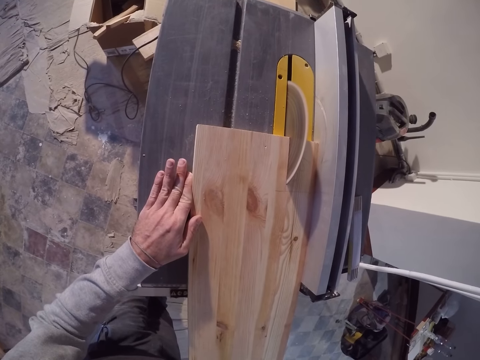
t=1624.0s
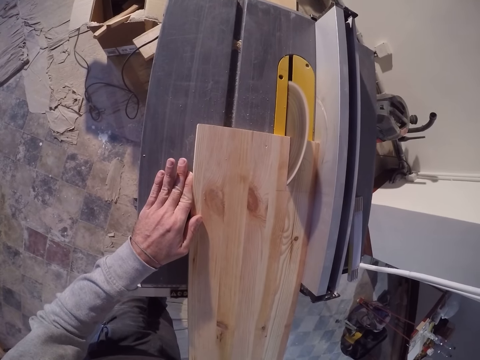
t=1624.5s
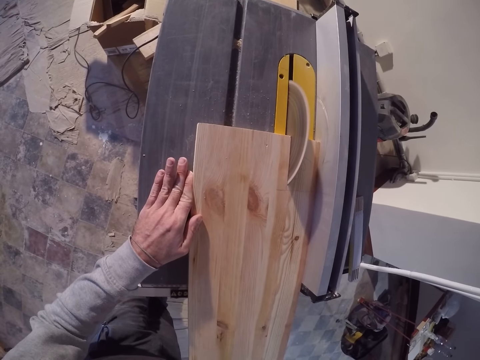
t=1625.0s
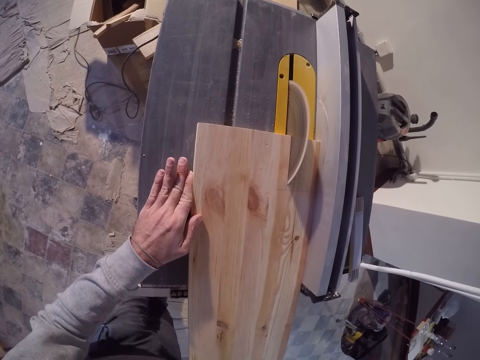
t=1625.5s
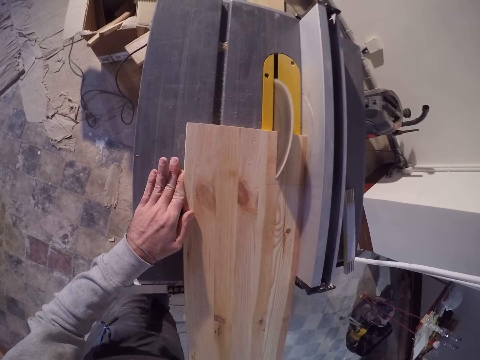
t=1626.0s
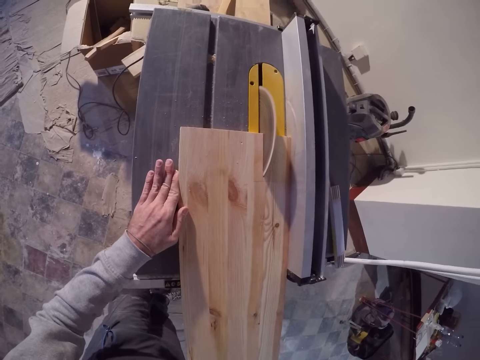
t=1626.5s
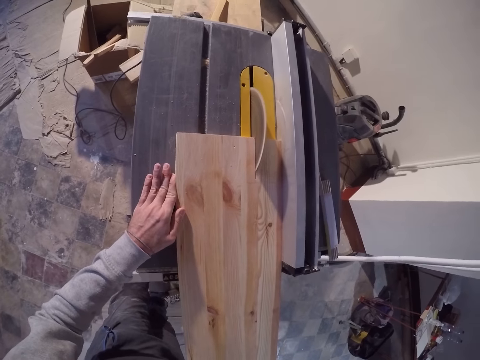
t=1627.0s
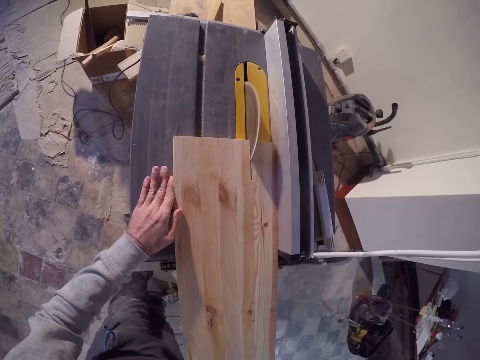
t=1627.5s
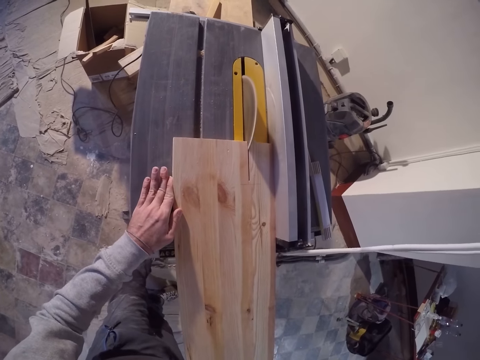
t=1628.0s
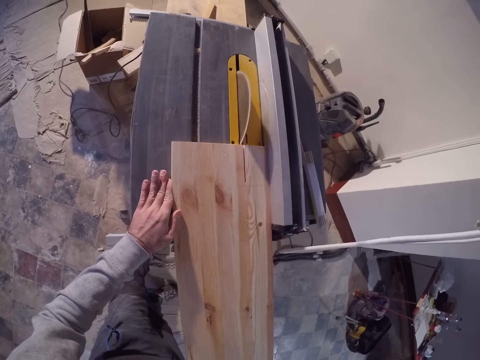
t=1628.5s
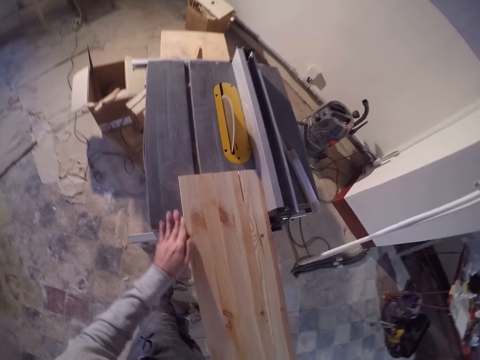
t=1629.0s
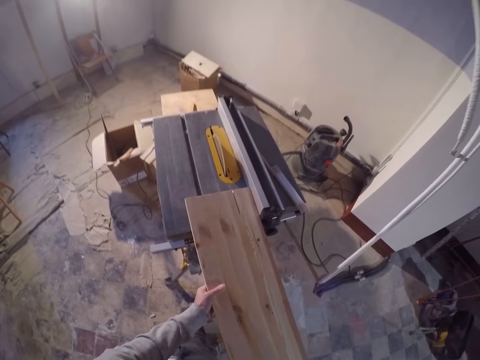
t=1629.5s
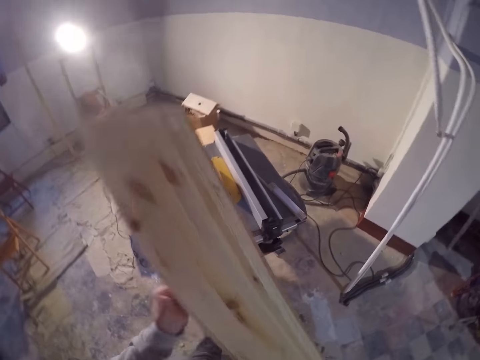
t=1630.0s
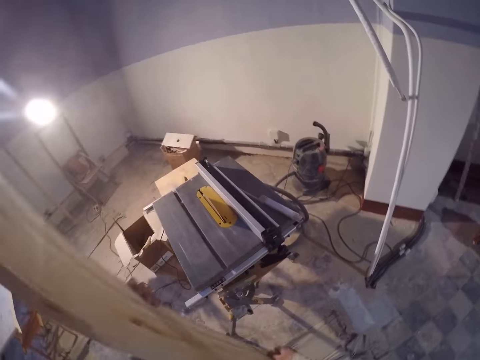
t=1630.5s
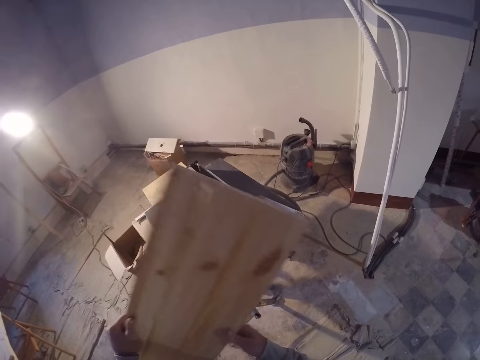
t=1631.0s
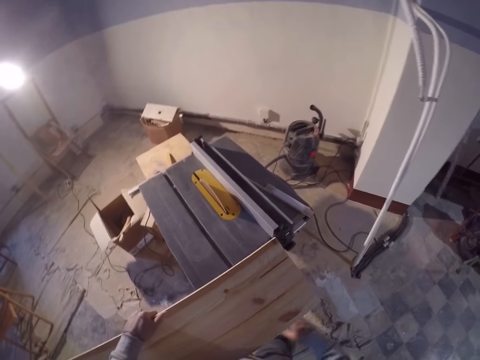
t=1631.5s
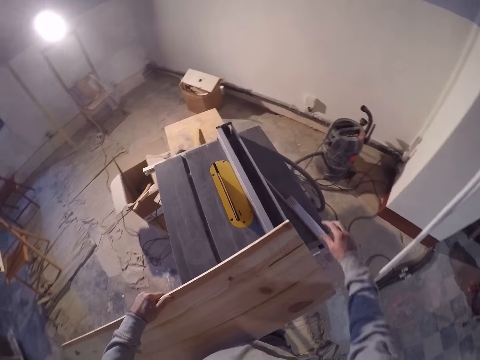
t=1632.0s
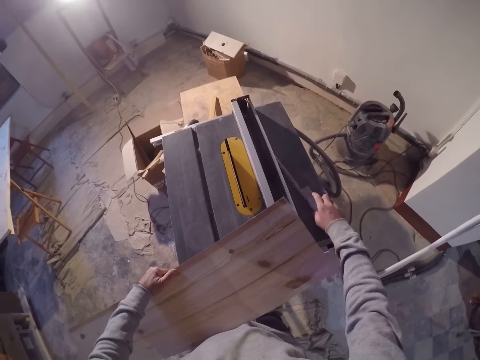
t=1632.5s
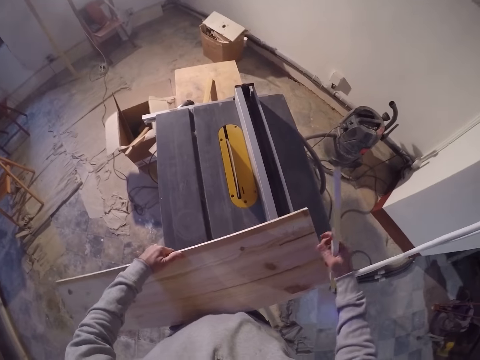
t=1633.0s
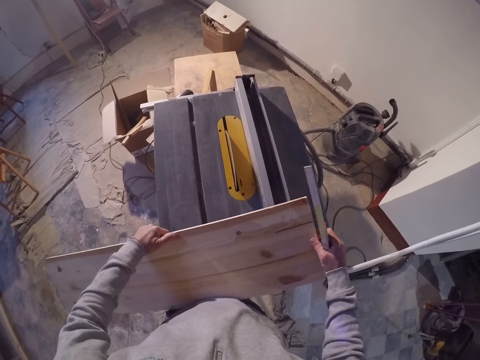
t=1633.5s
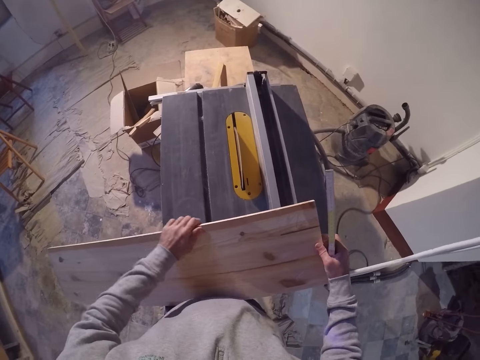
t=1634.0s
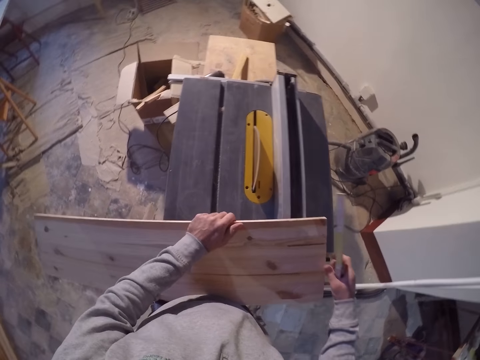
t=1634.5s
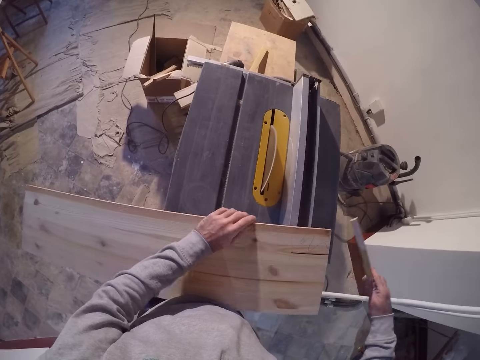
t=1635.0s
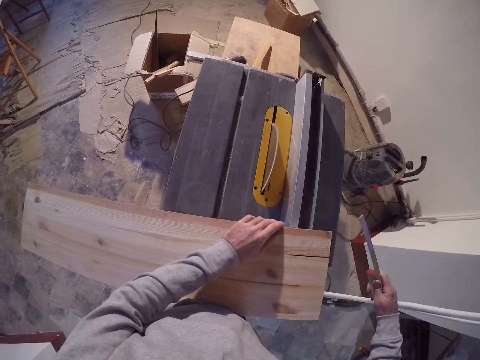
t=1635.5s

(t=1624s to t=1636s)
The camera wearer removes the piece of wood from the splitter of the table saw with both hands. He turns the piece of wood to the other side with both hands. He takes the wood from the table saw. He picks up the folding rule on the extension wing of the table saw with his right hand.

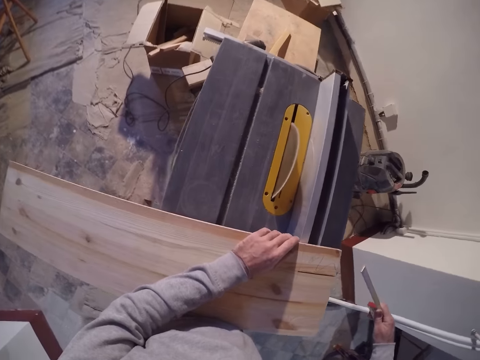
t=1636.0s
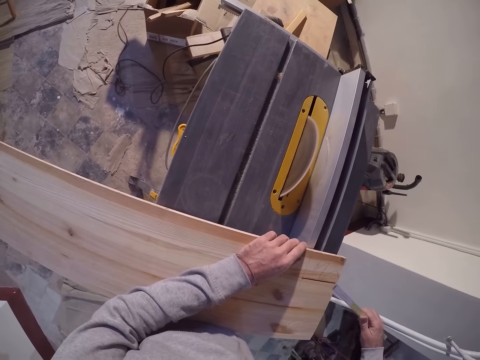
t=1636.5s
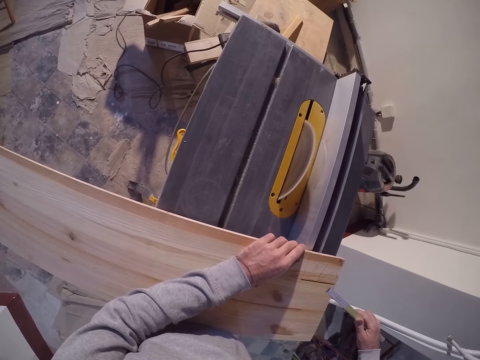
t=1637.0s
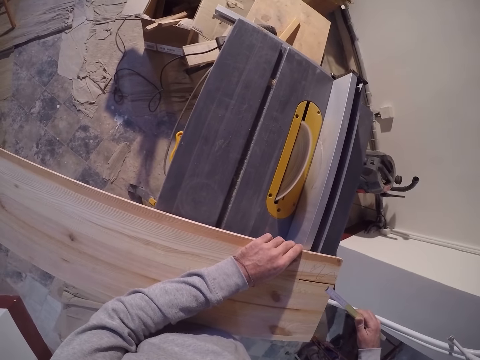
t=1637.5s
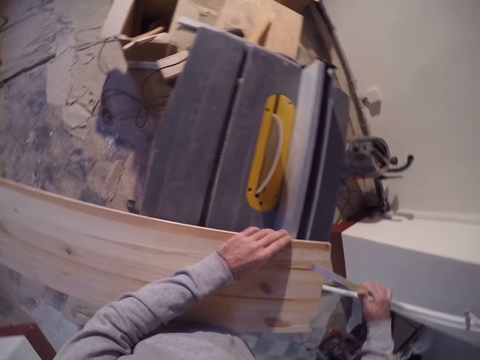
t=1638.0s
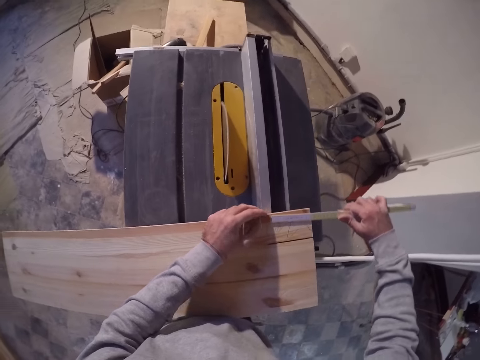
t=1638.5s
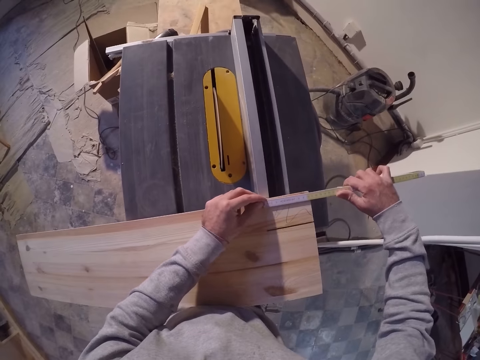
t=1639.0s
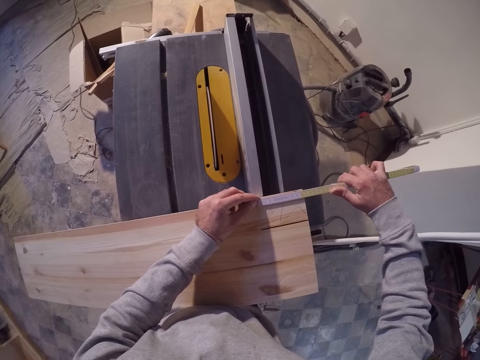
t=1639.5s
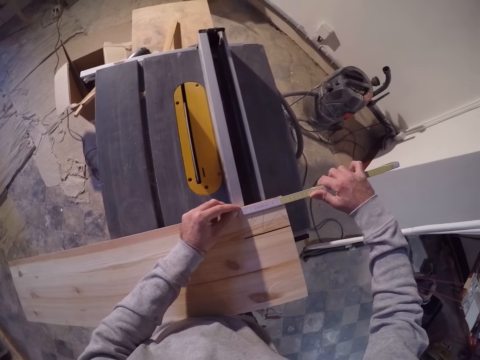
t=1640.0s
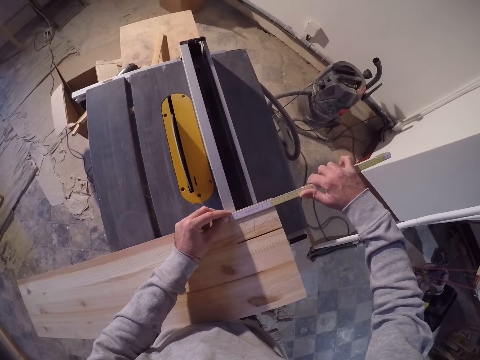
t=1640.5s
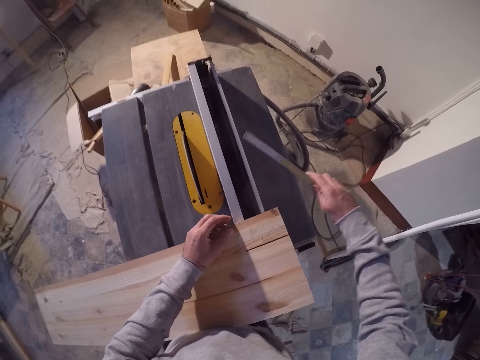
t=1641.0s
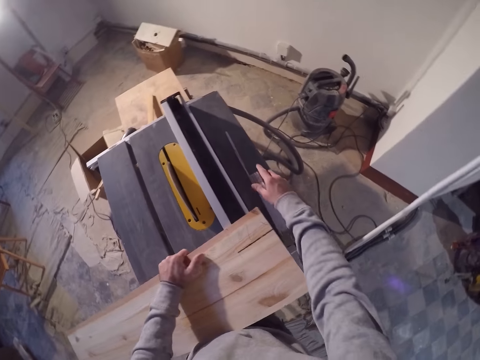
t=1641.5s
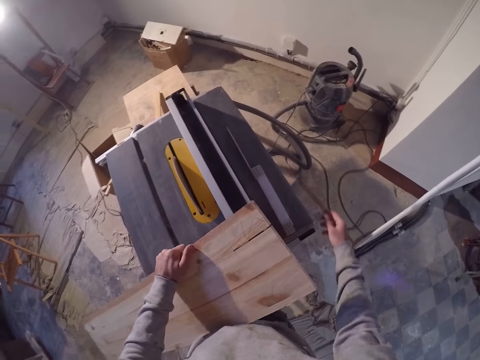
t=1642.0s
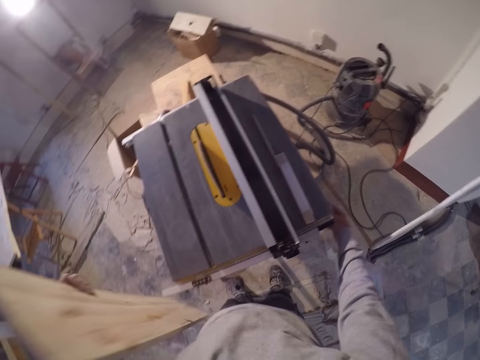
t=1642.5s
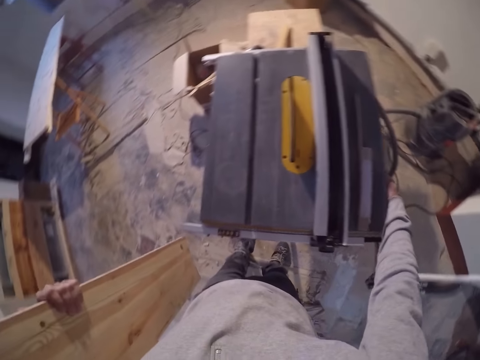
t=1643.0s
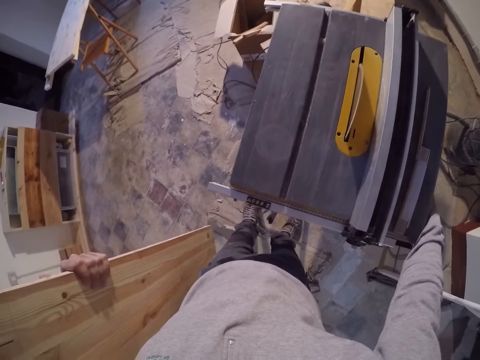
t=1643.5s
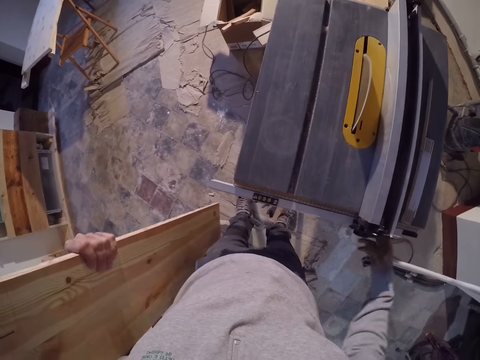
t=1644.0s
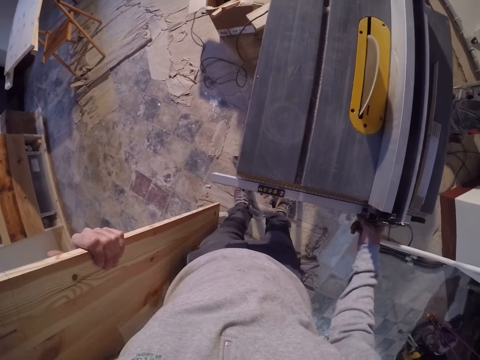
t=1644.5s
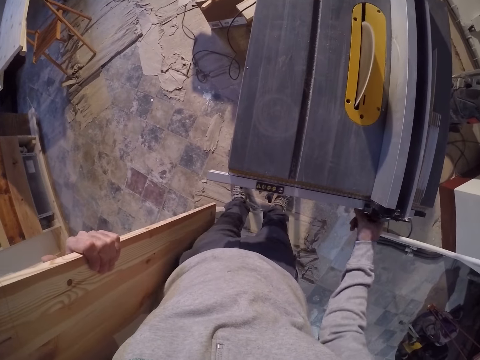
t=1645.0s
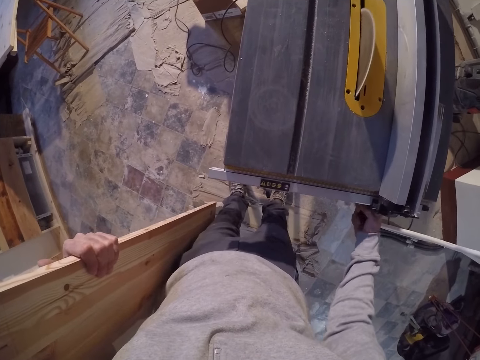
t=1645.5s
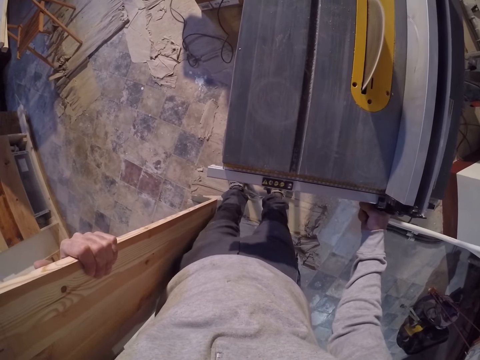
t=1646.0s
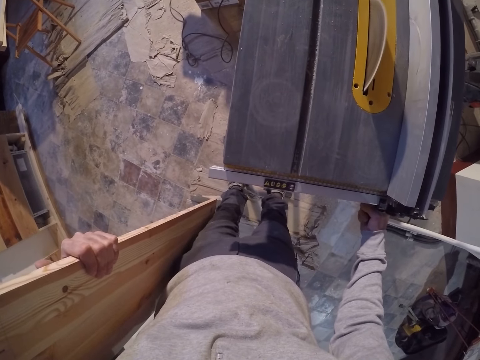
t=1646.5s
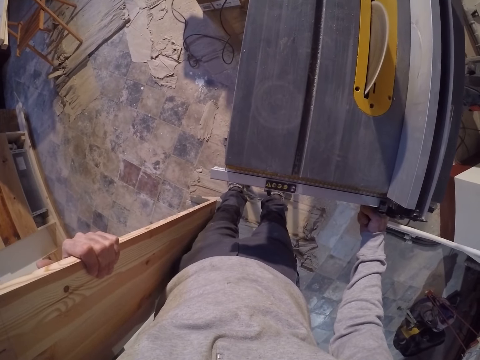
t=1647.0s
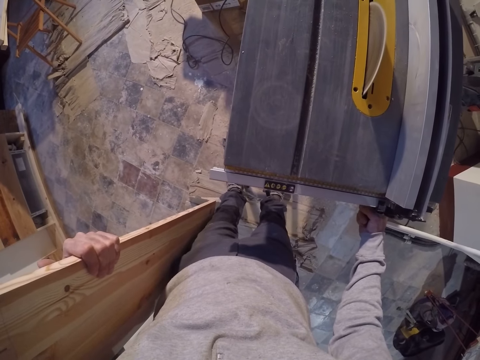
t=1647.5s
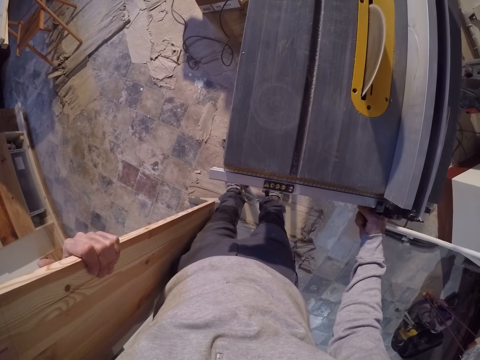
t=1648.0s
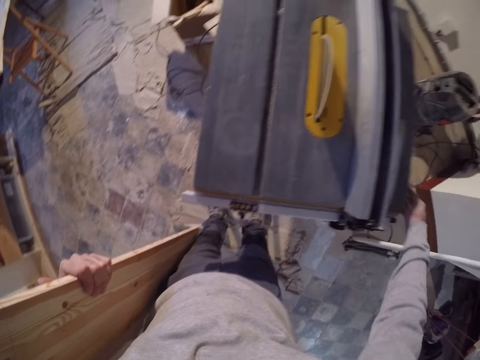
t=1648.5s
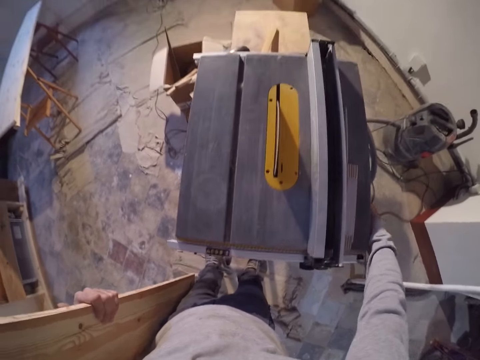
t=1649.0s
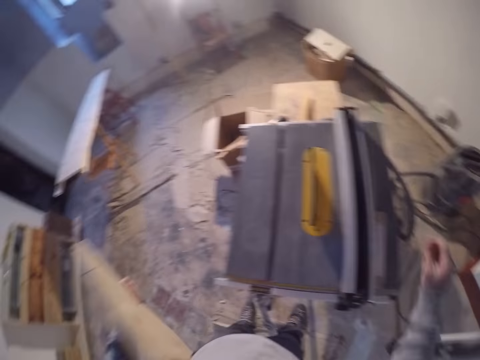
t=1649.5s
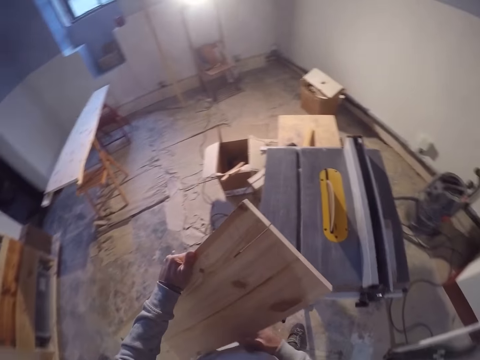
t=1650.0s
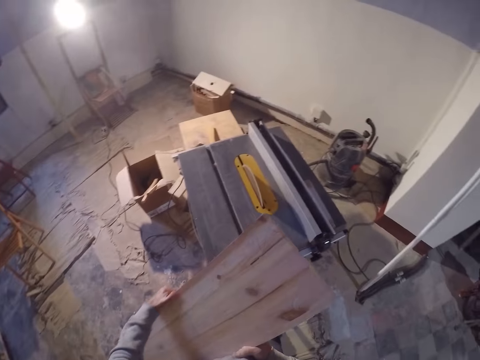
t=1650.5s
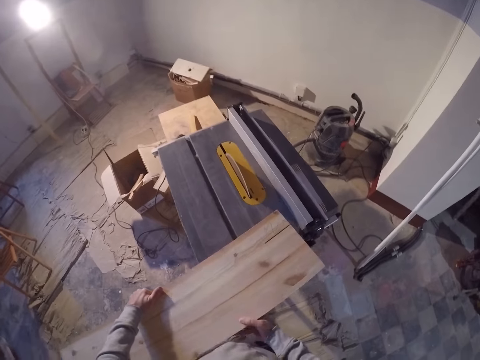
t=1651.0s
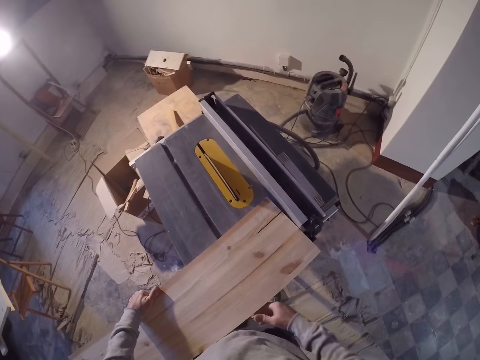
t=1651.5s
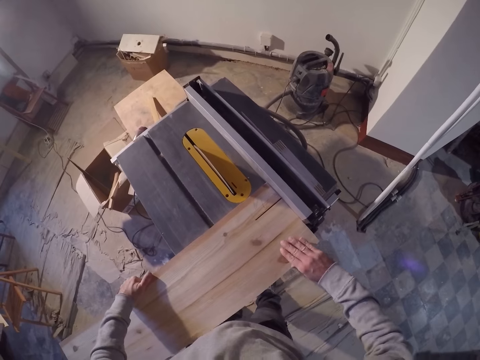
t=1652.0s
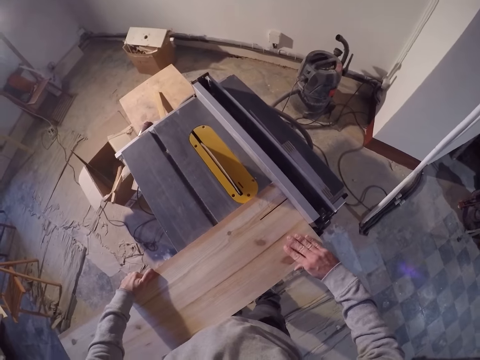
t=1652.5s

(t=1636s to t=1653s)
The camera wearer stares at the ruler in his right hand. He measures the wood with the meter rule in his hand. He drops the meter rule on the table saw with his right hand. He removes the wood on the table saw with his left hand. He holds the wood with his left hand and touches the side of the table saw with his right hand. He starts the machine. He turns a locking lever with his right hand. He touches the side of the table saw with his right hand. He holds the wood with both hands. He drops the wood on the table saw with both hands.
